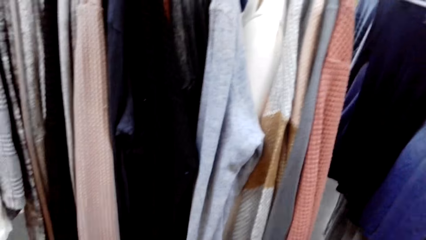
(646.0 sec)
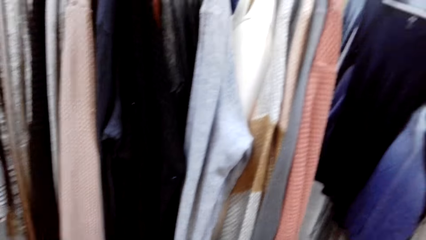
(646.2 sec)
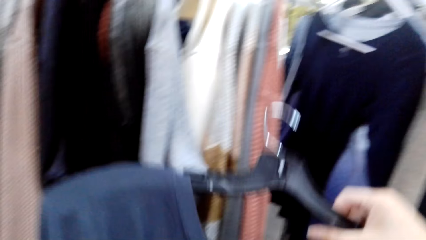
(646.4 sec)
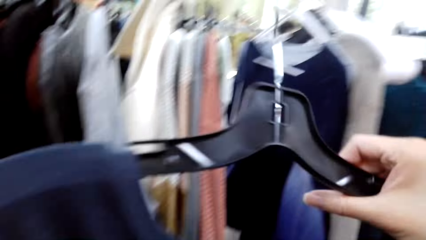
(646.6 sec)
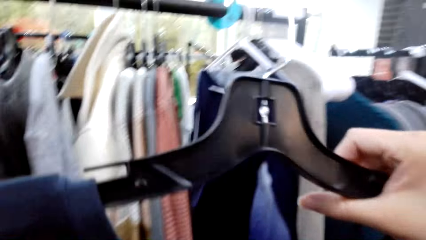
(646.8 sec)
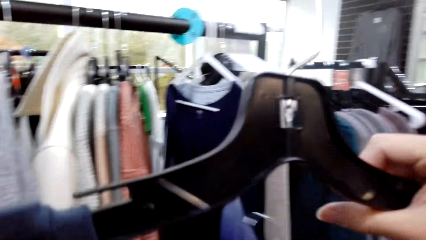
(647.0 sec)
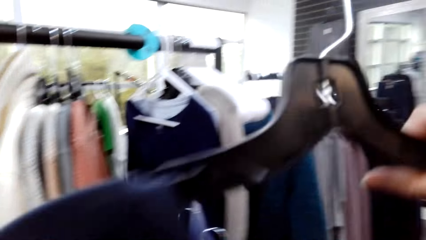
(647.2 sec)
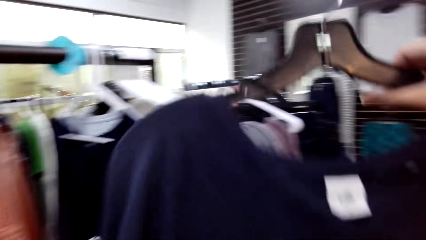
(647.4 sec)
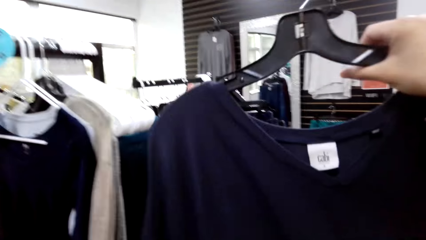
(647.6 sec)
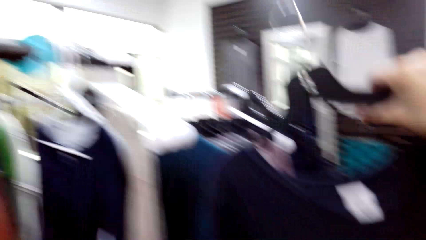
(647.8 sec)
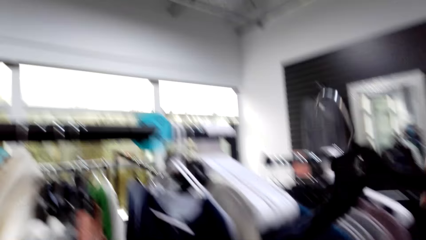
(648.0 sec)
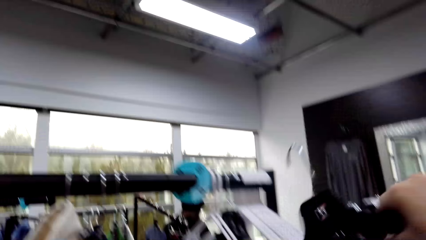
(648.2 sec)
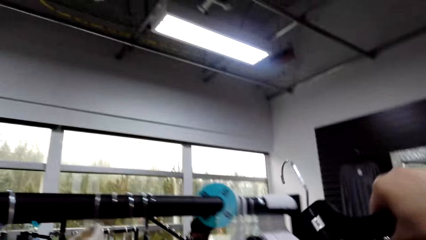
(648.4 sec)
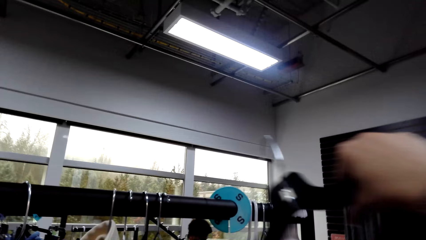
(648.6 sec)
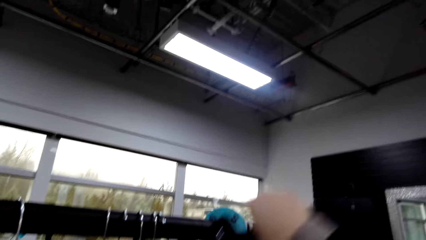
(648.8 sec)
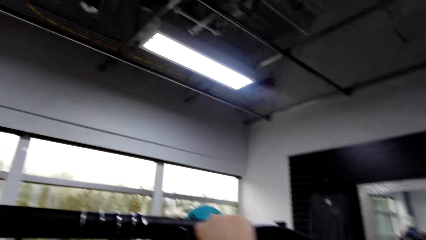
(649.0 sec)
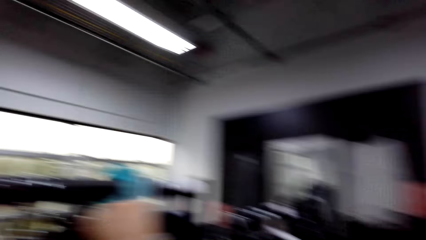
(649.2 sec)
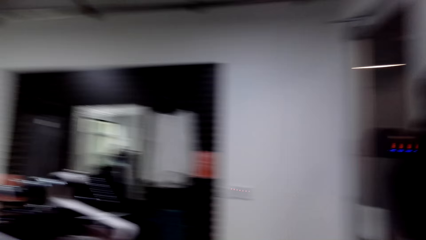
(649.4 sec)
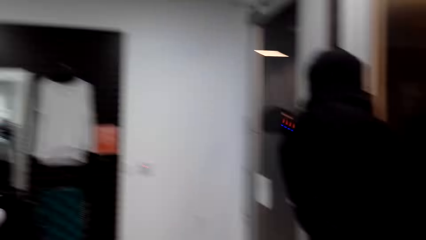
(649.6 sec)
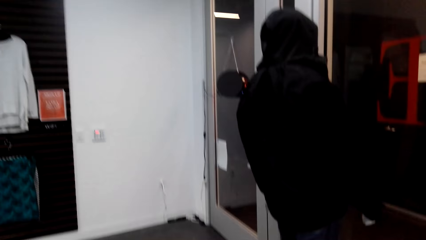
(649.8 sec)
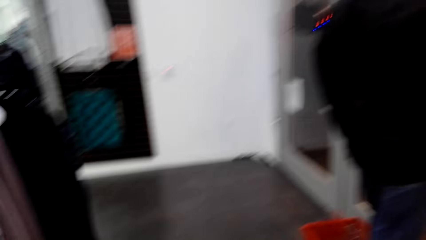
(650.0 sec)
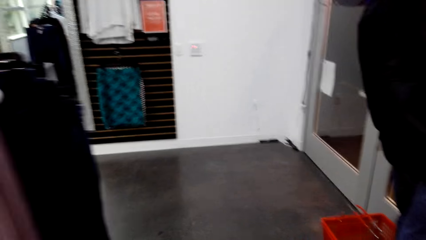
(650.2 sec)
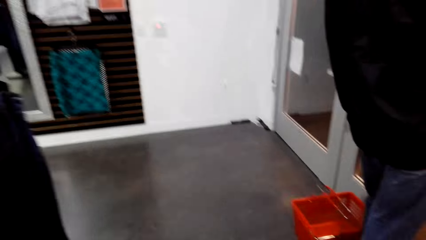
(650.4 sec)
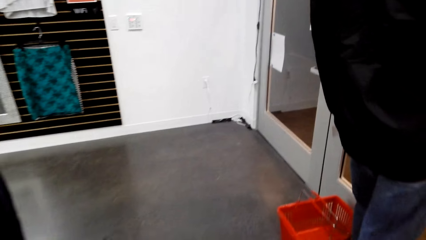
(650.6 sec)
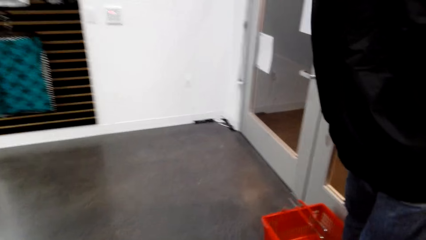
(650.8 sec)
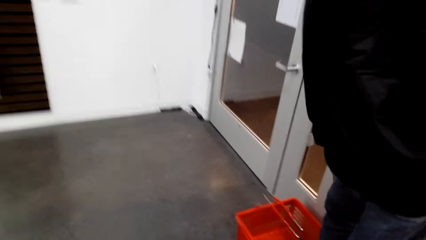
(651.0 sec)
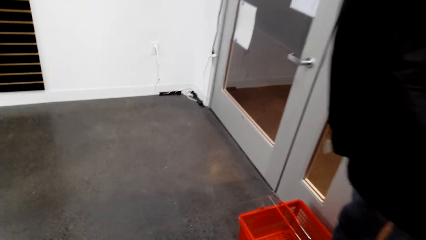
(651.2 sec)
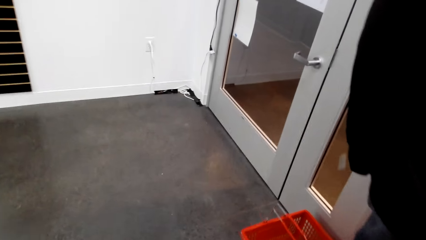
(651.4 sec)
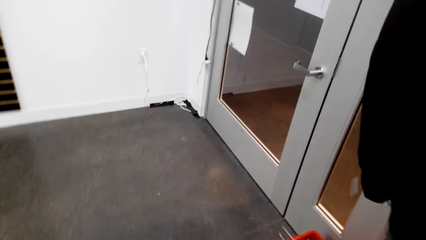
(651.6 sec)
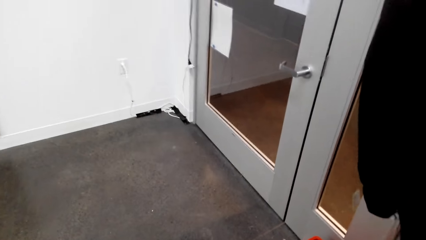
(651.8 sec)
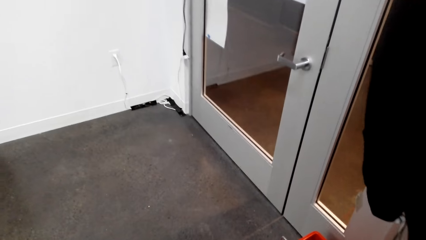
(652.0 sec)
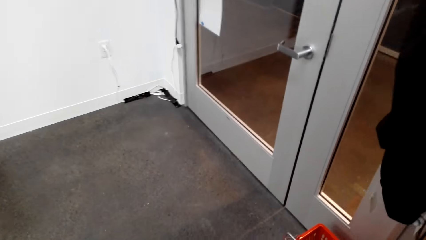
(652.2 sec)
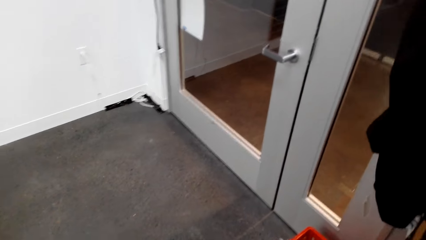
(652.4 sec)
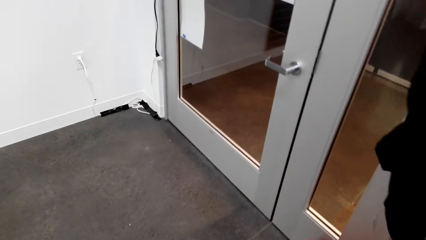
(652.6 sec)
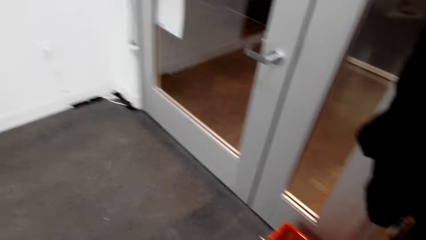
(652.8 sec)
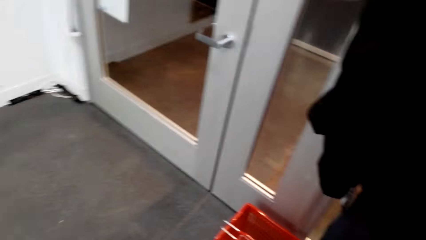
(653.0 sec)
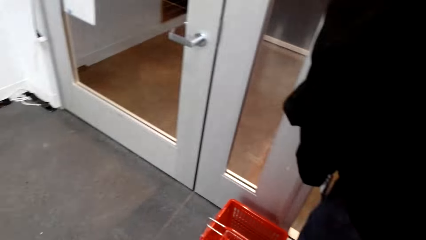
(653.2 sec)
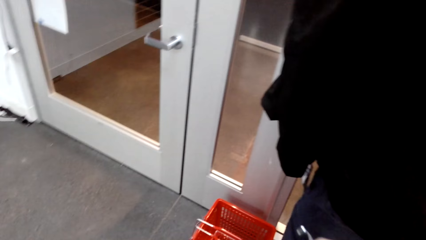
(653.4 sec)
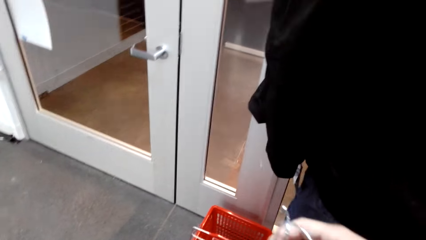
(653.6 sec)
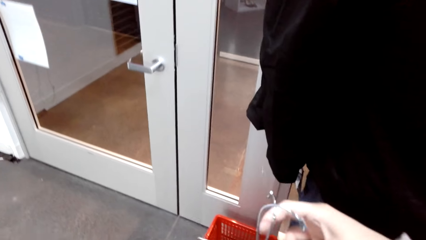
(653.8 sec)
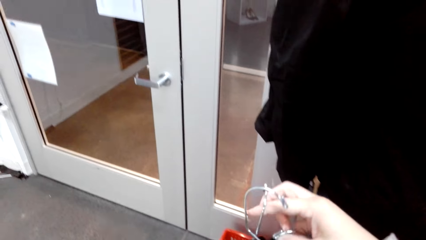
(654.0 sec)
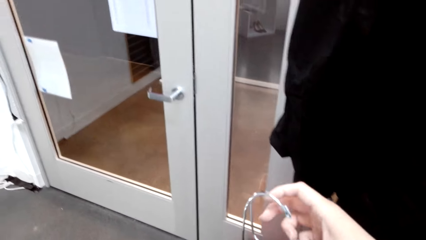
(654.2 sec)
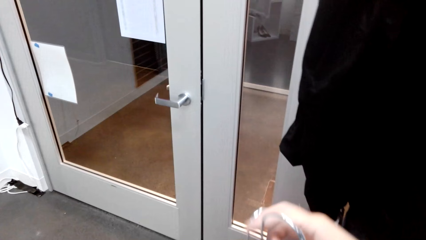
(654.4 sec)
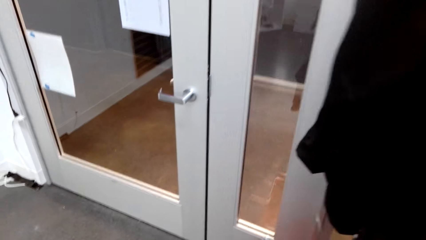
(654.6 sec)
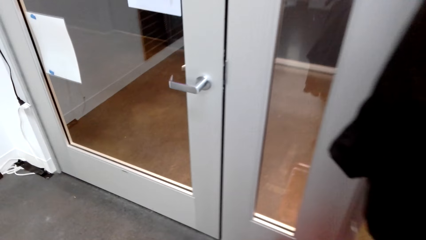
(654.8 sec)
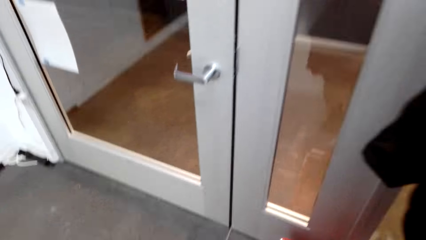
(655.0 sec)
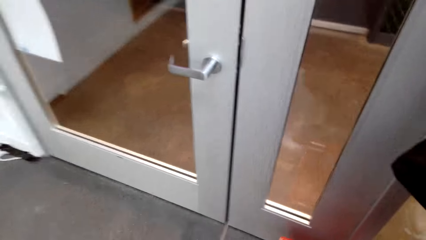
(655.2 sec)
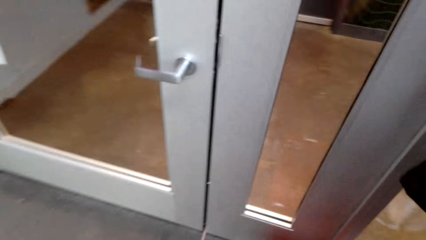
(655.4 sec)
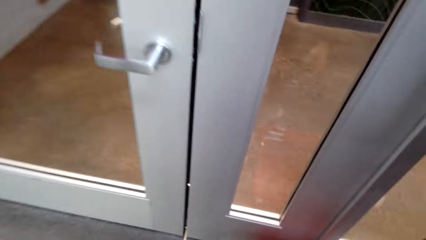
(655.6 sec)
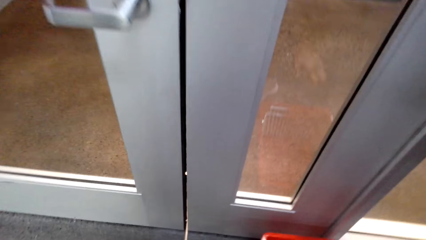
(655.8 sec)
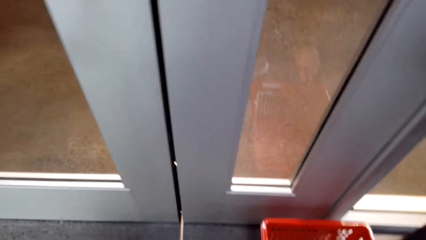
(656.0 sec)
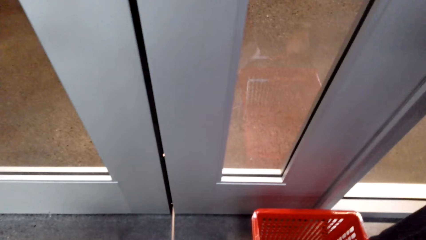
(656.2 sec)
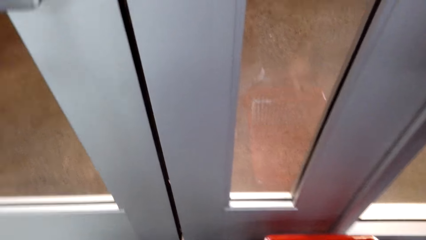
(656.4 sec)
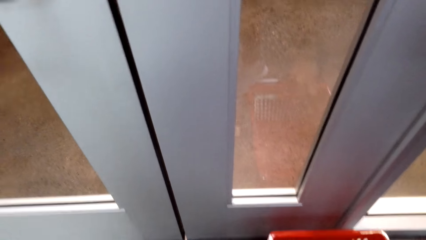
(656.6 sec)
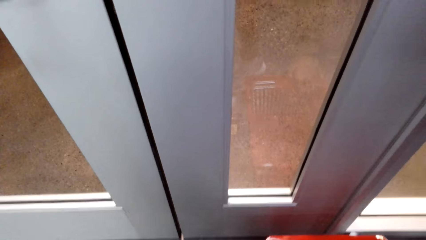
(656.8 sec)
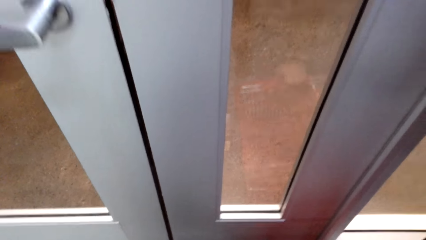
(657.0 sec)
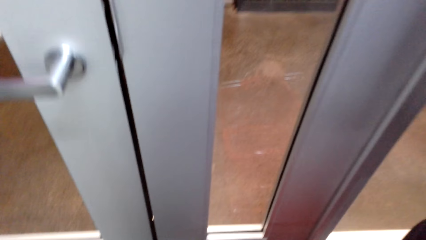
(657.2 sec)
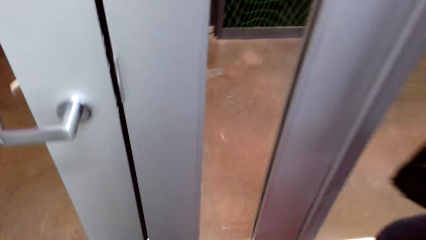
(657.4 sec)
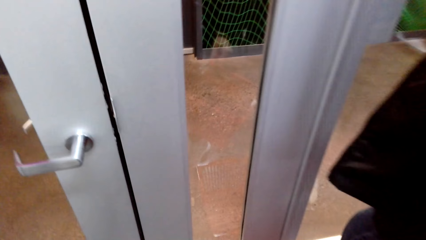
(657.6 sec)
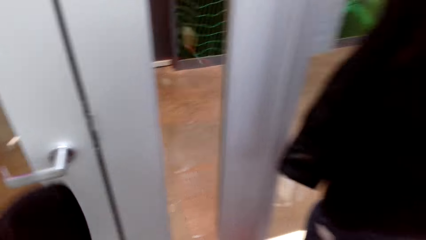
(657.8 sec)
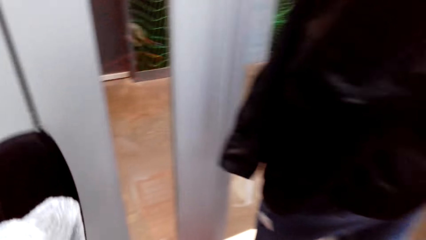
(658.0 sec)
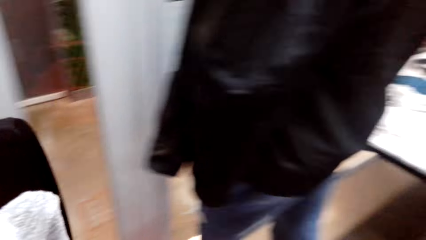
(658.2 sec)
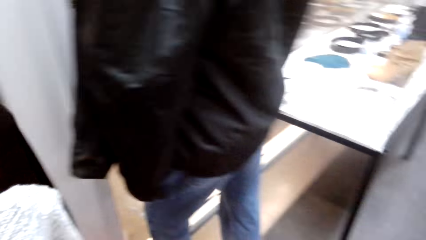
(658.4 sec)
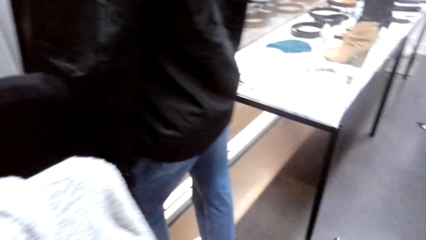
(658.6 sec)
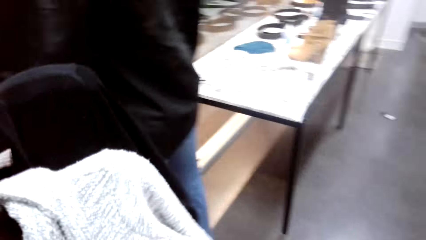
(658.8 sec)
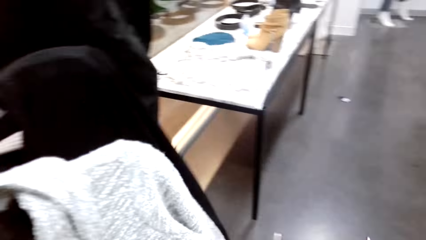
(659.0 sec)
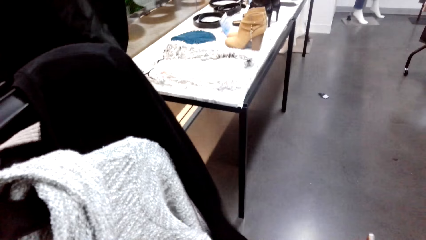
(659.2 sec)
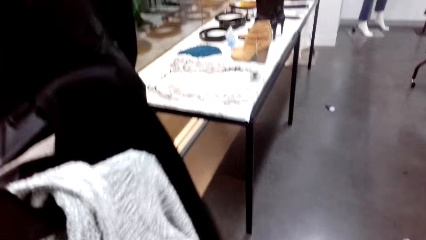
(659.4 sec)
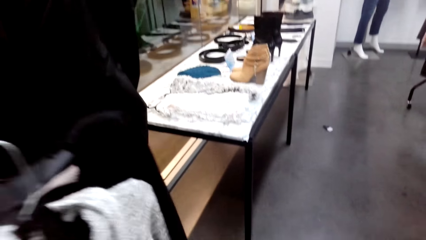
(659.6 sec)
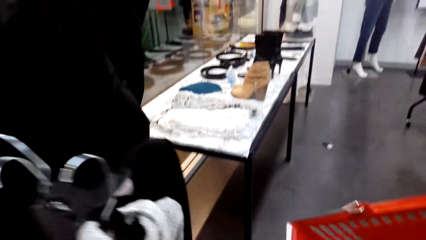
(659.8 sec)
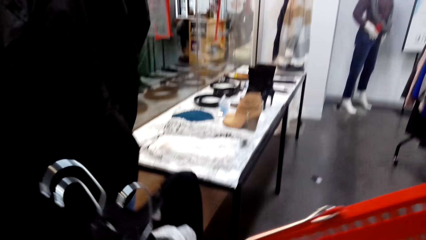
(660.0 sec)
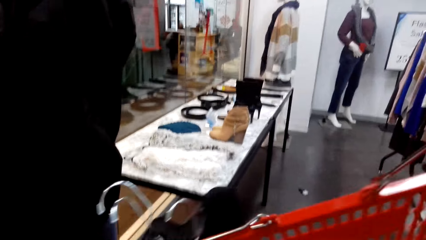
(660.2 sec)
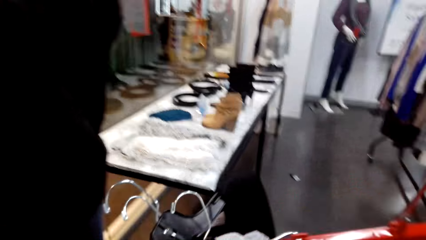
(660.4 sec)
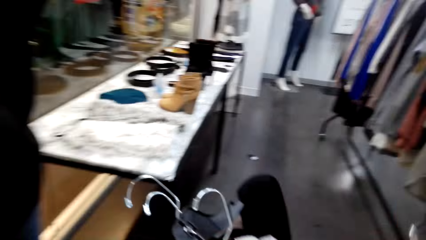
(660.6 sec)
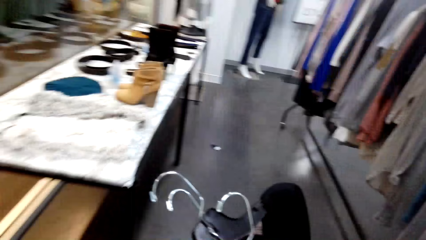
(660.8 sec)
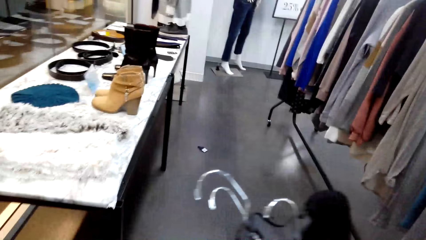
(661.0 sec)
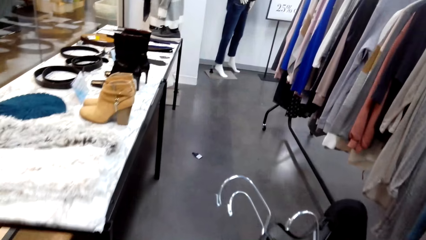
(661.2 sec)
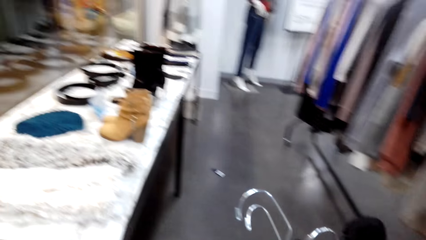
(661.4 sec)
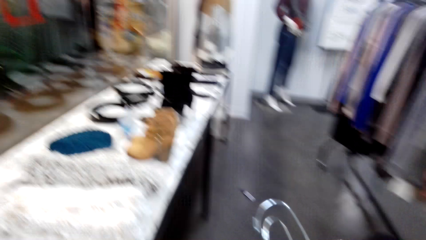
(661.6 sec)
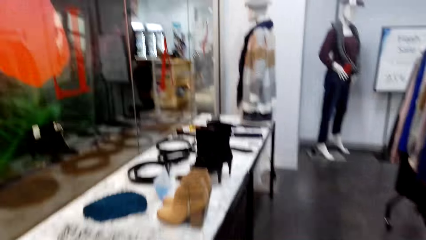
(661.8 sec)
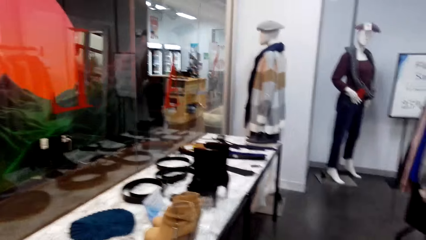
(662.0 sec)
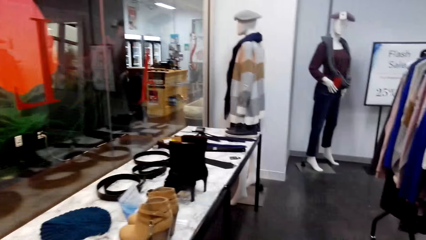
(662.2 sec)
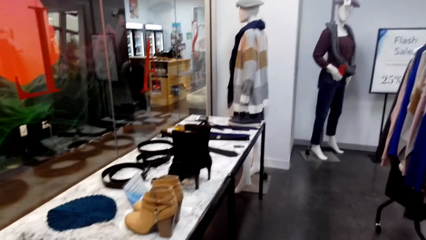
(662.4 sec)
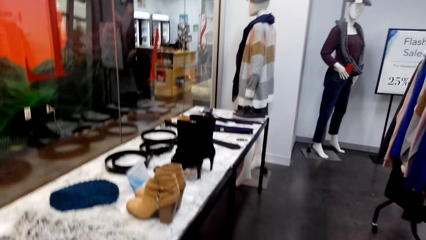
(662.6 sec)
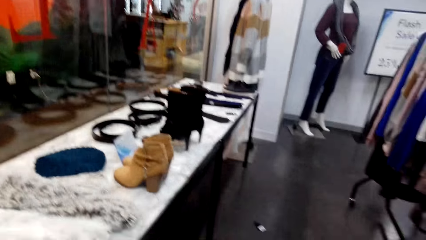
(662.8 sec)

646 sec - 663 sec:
The camera wearer lifts the hanger and moves the hanger. They hang clothes on the clothes rack. They insert the hanger on the cloth rack. They walk around the shop. They pick up a shopping basket or bucket. They lift the bucket. They walk around the shop. They lift the cloth. They make a step.
